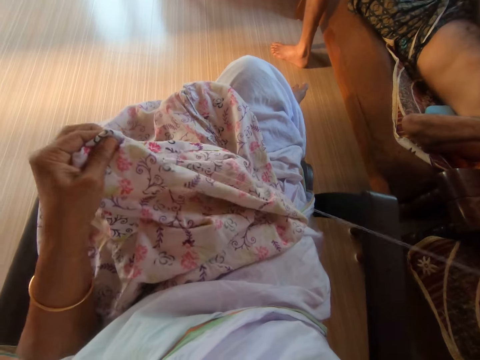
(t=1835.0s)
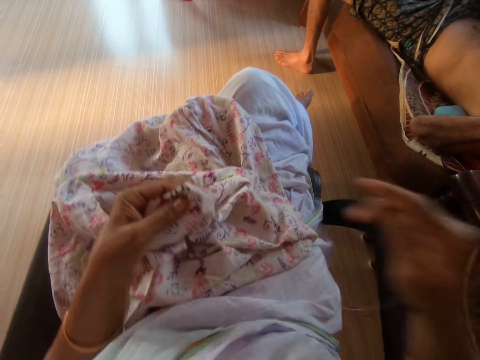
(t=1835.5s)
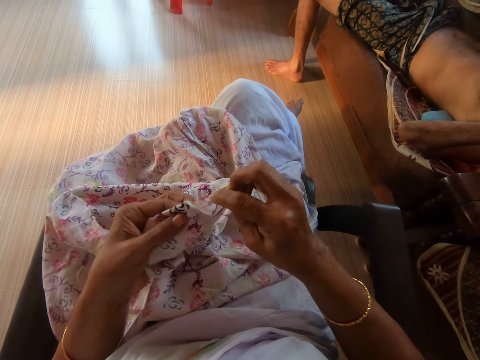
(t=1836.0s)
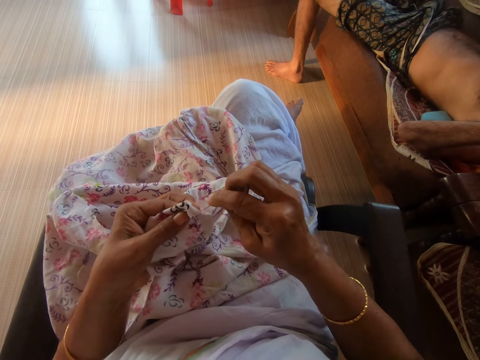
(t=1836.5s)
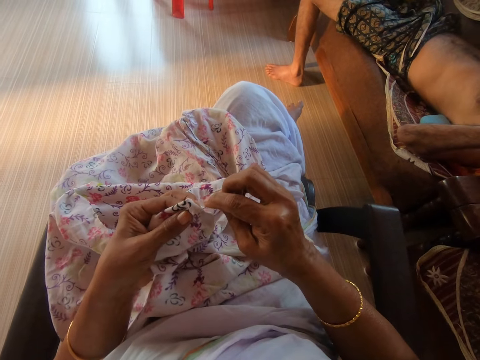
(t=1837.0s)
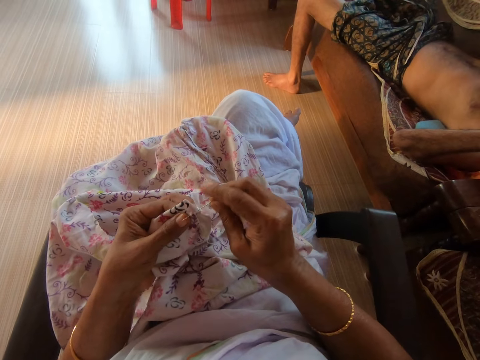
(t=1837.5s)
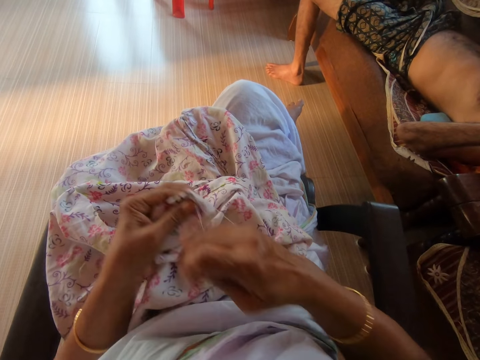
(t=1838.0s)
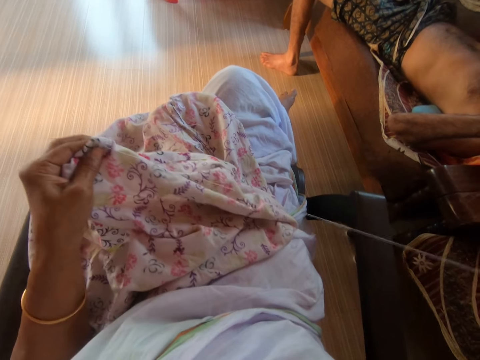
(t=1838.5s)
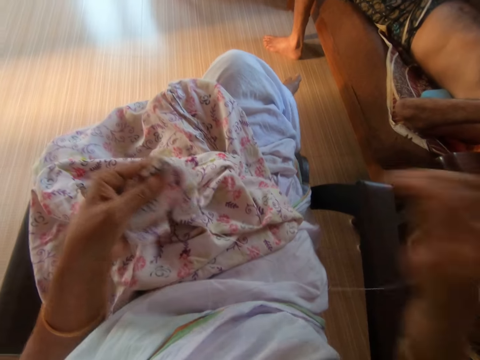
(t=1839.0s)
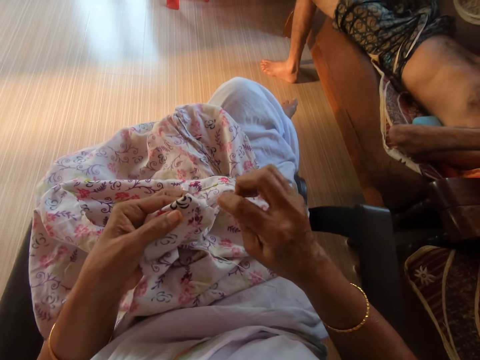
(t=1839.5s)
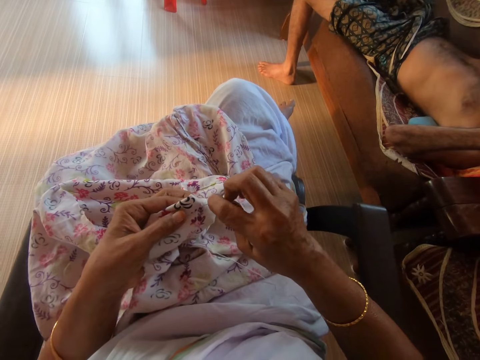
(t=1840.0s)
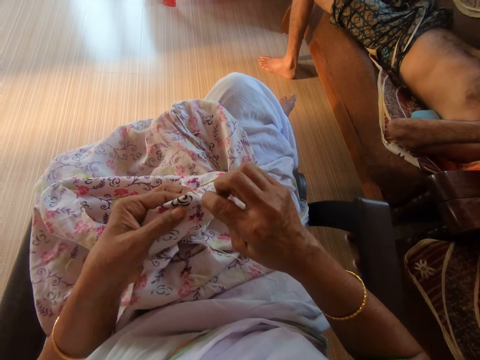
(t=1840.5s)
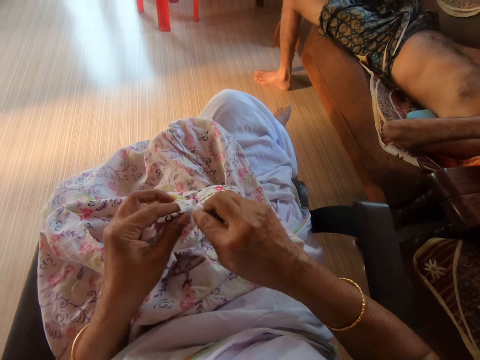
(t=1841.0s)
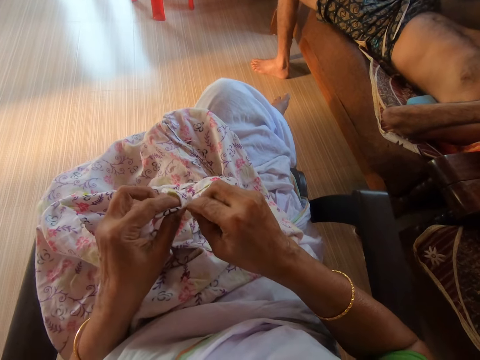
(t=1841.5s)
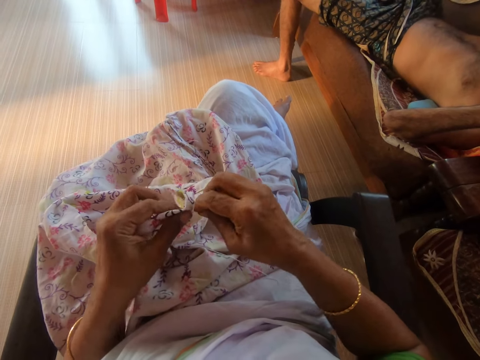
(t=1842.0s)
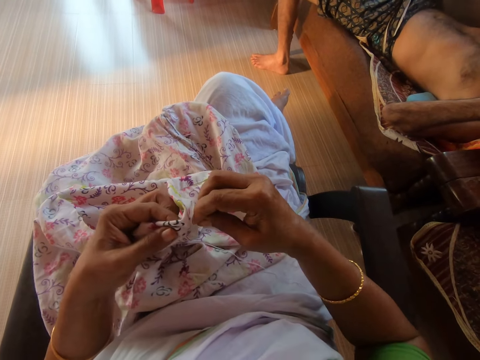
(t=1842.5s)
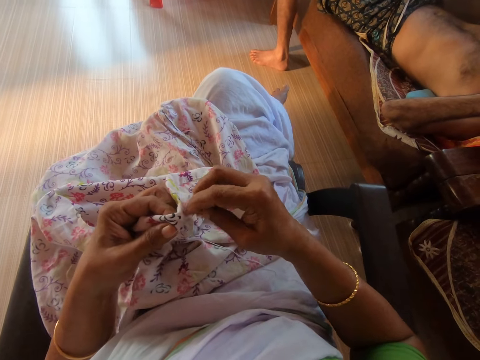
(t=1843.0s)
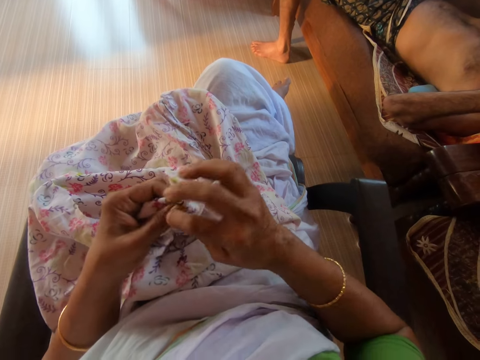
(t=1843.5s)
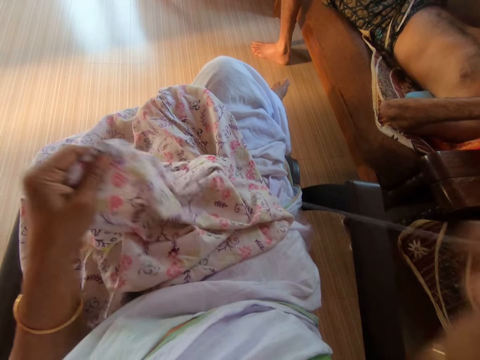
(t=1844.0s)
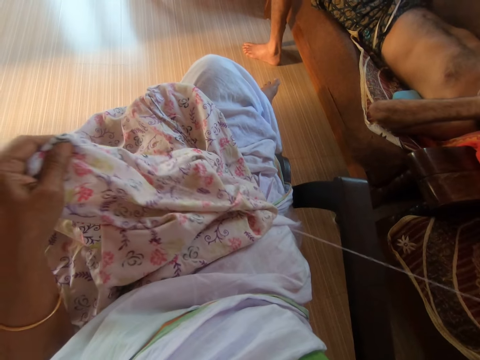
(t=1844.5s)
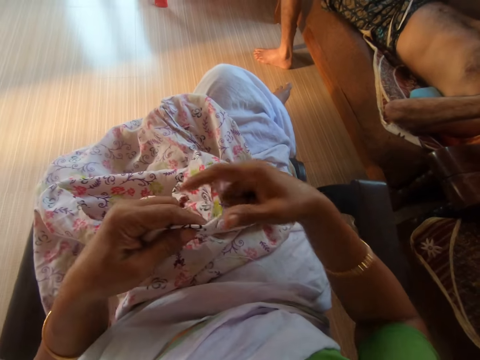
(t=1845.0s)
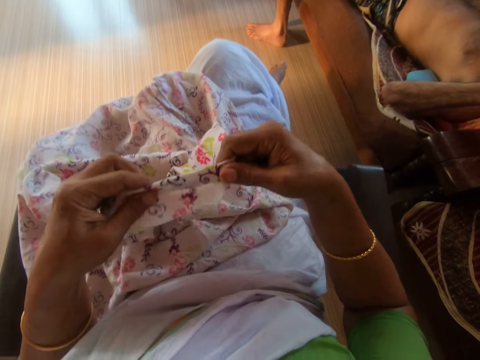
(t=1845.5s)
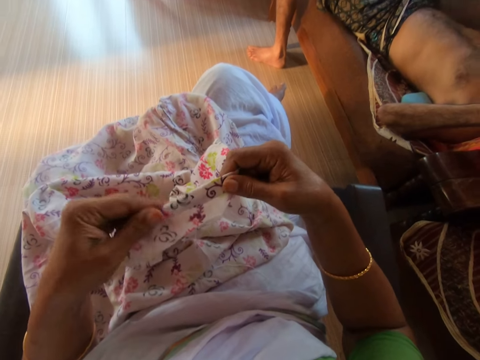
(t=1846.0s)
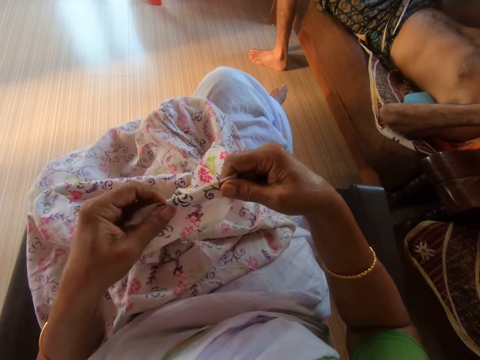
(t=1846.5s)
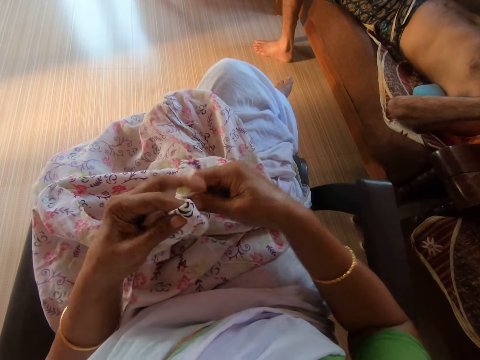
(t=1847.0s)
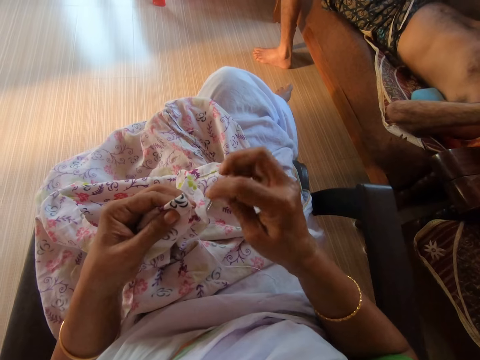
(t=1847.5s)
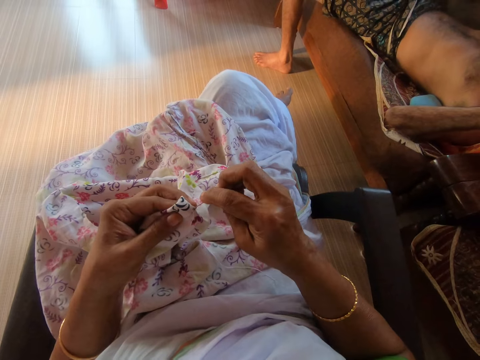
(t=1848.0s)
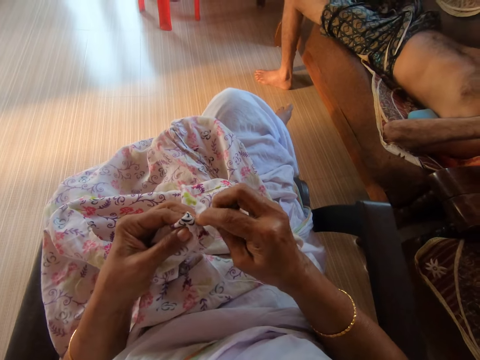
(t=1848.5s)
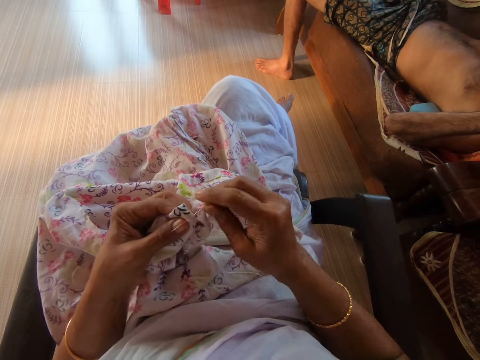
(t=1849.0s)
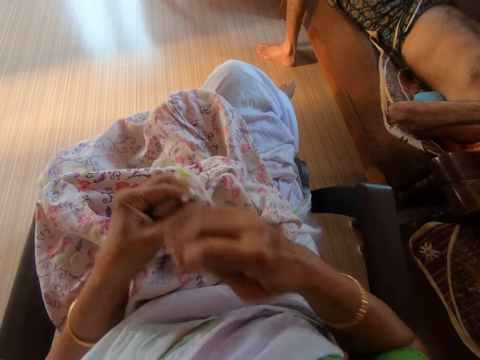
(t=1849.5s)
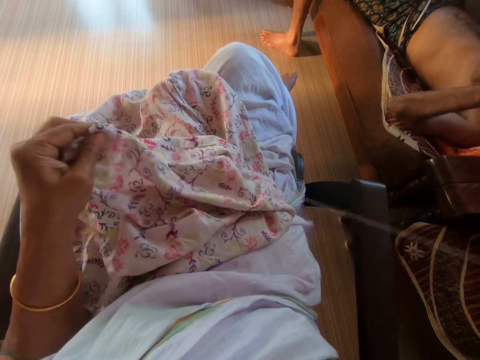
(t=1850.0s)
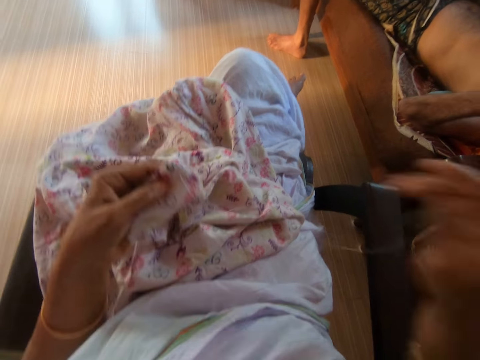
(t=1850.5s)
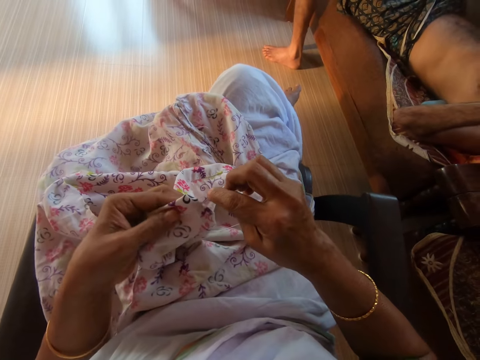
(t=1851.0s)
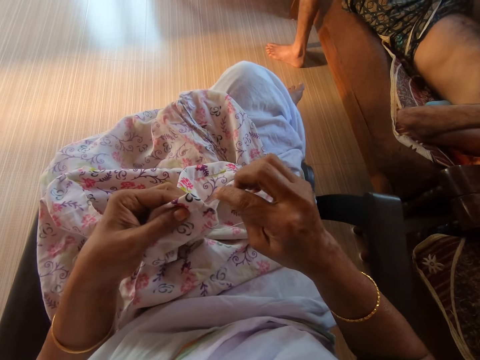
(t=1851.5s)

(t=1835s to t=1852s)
The camera wearer adjusts the cloth on her lap with her hands. She stitches the cloth on her lap with the needle and the thread with her right hand.

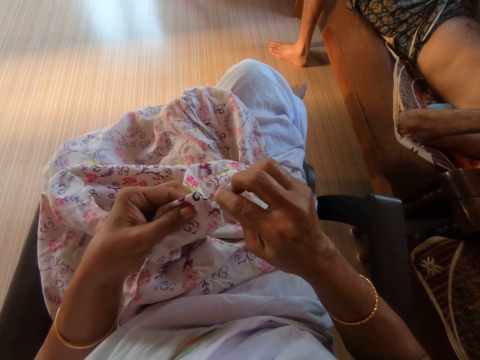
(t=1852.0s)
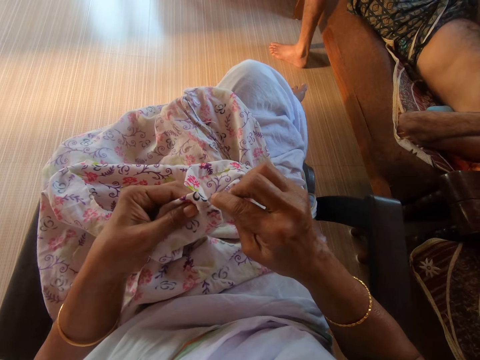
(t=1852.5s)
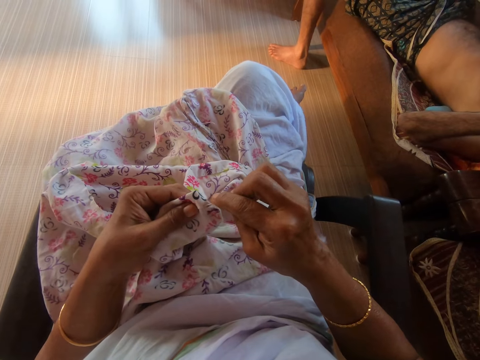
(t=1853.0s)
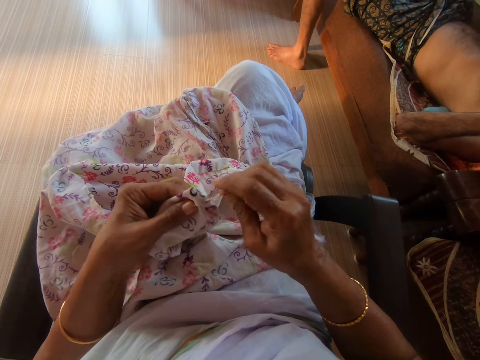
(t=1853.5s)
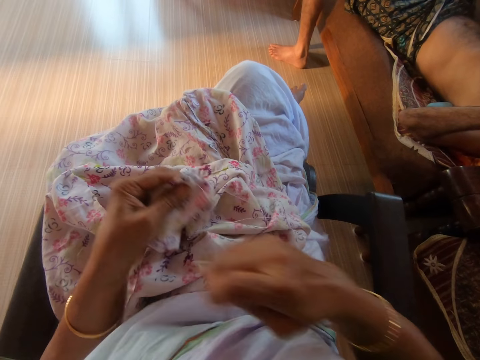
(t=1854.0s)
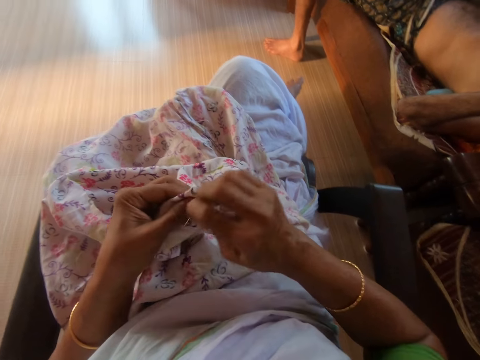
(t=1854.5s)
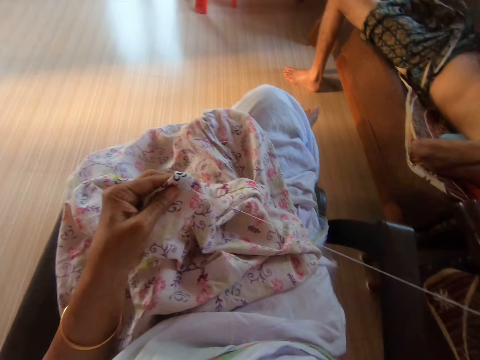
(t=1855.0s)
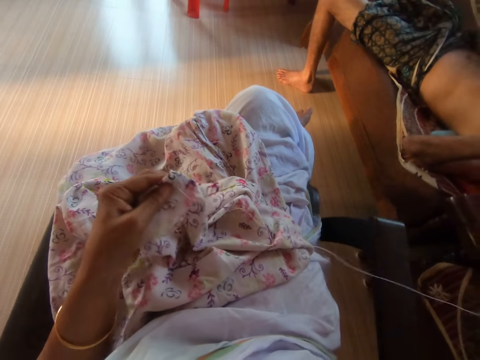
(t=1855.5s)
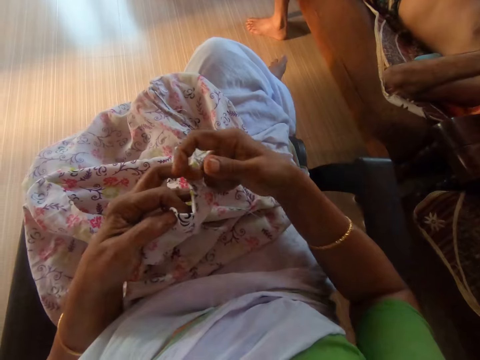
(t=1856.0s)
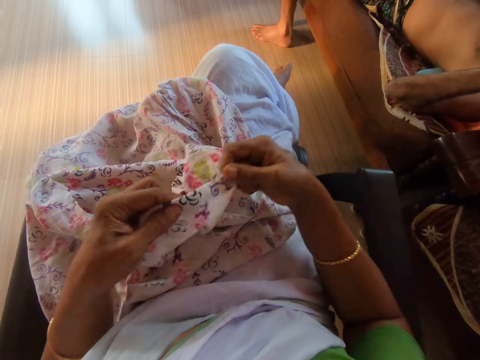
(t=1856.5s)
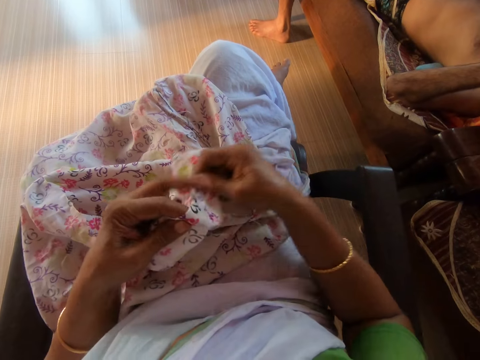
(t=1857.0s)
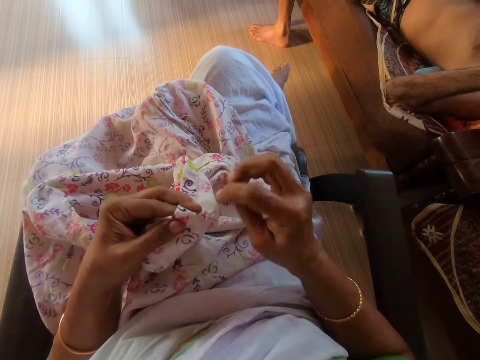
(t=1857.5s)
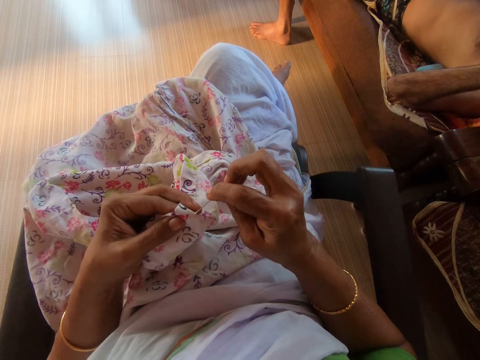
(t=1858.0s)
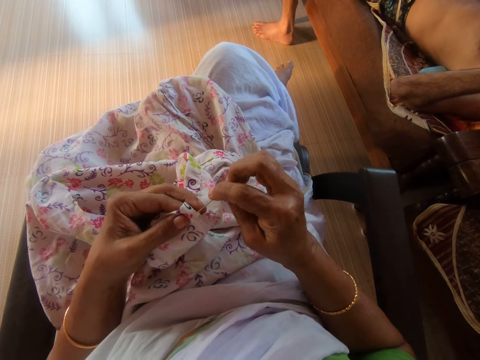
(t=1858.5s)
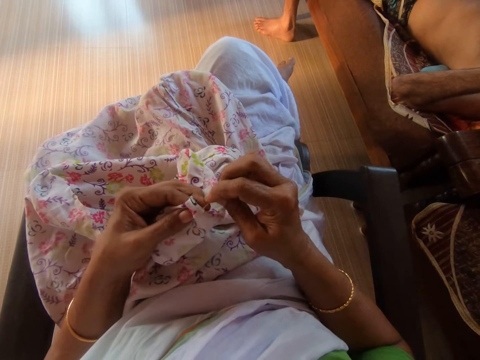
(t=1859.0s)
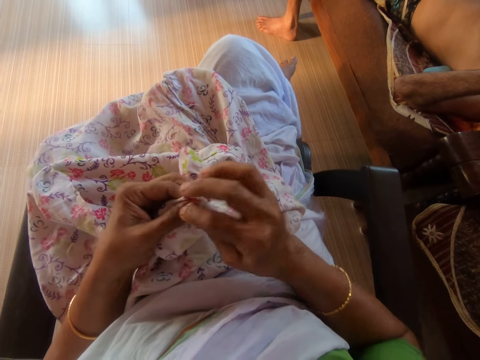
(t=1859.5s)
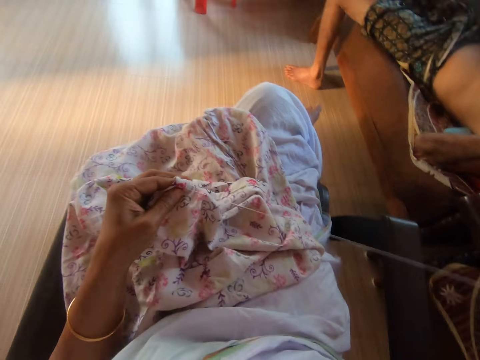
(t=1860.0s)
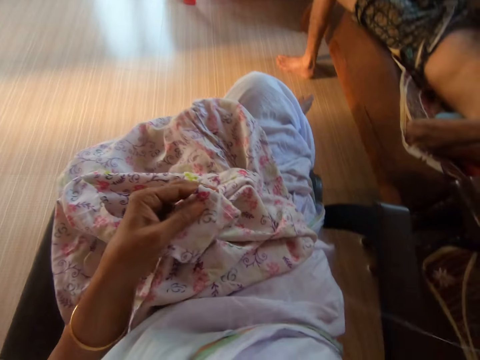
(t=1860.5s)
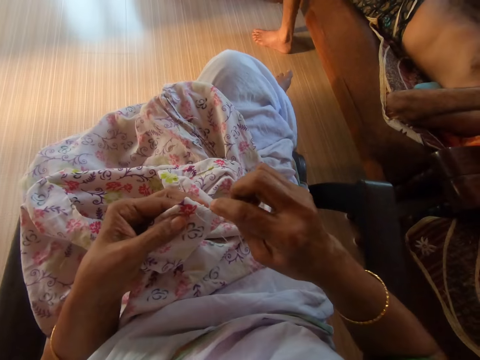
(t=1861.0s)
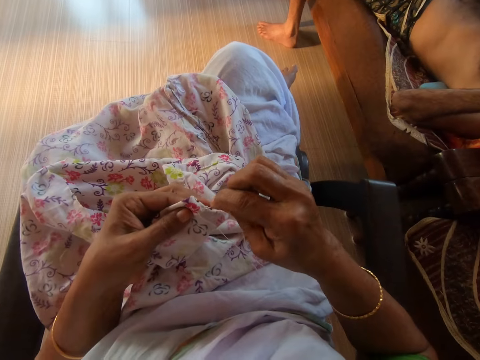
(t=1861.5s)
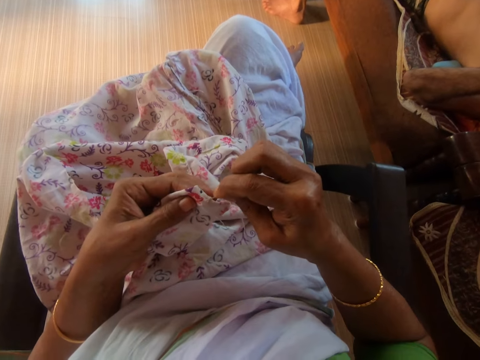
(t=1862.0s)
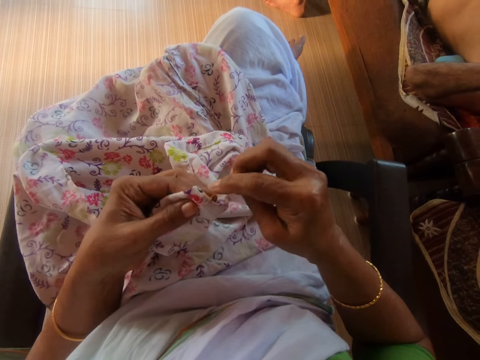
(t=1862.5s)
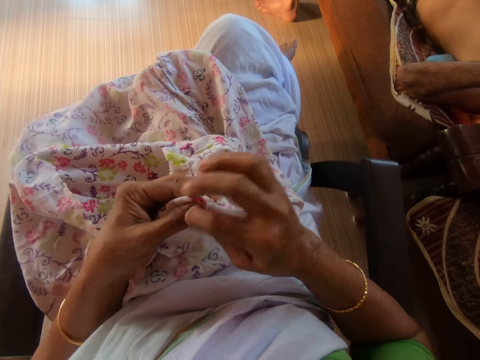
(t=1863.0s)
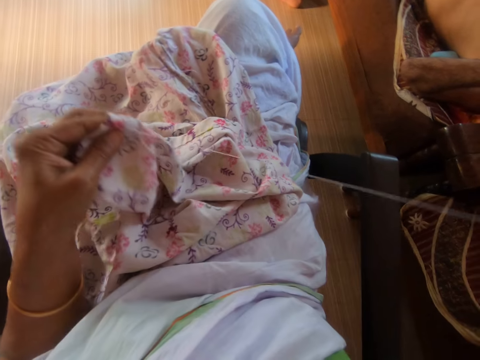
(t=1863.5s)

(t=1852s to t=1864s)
The camera wearer adjusts the cloth on her lap with her hands. She stitches the cloth on her lap with the needle and the thread with her right hand.
